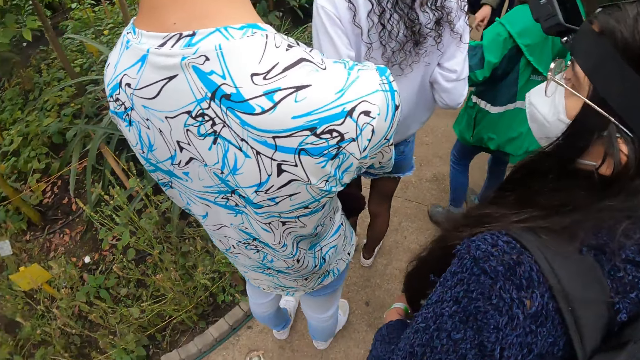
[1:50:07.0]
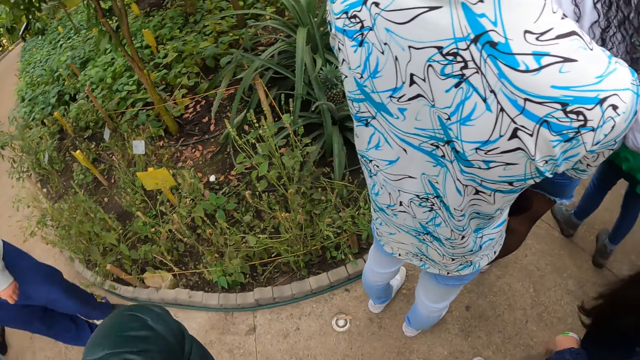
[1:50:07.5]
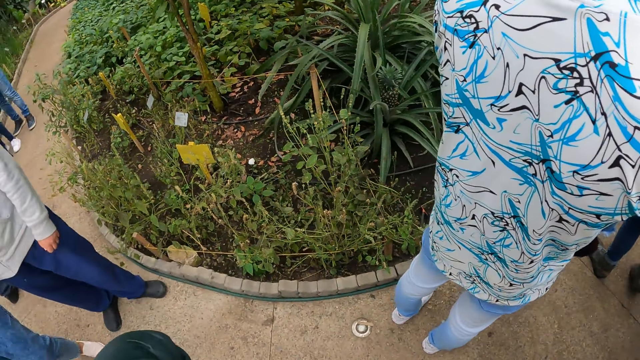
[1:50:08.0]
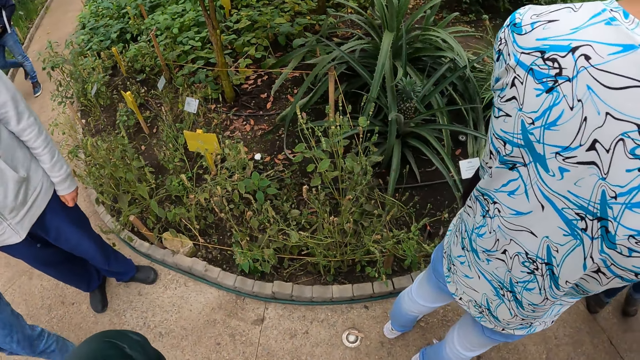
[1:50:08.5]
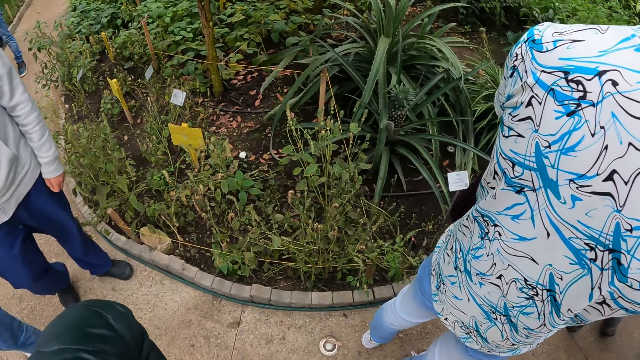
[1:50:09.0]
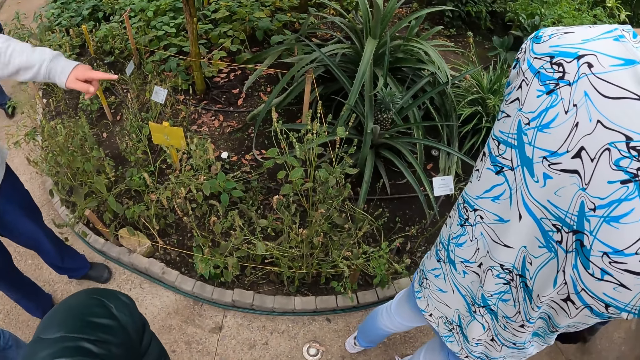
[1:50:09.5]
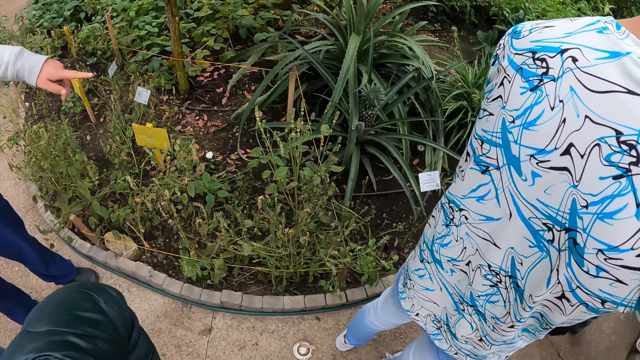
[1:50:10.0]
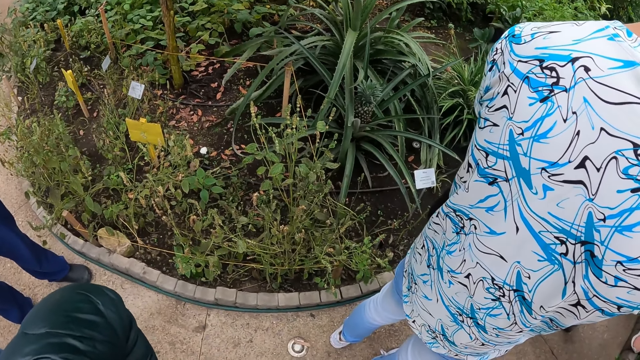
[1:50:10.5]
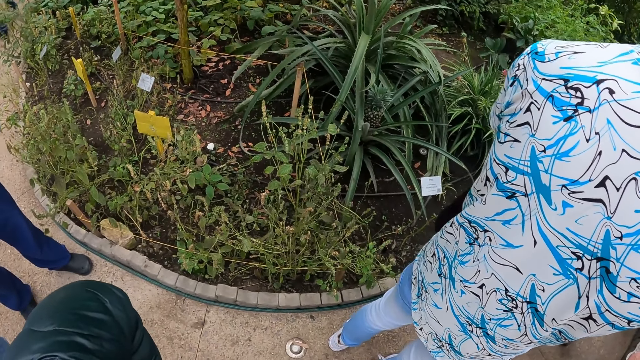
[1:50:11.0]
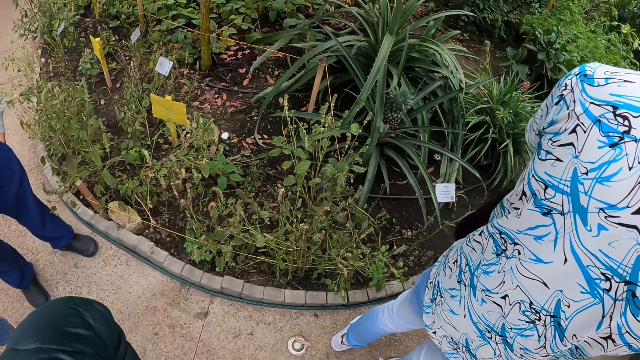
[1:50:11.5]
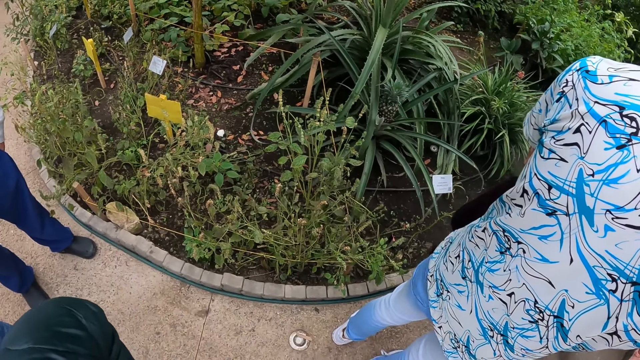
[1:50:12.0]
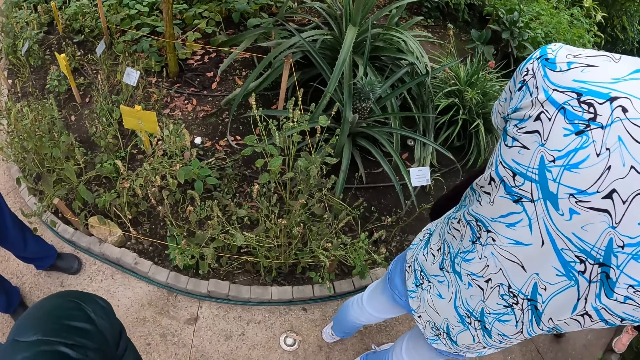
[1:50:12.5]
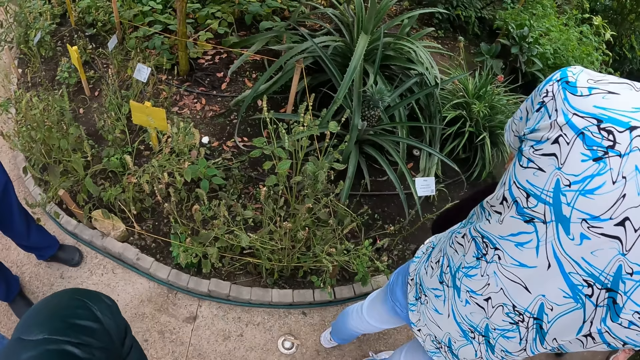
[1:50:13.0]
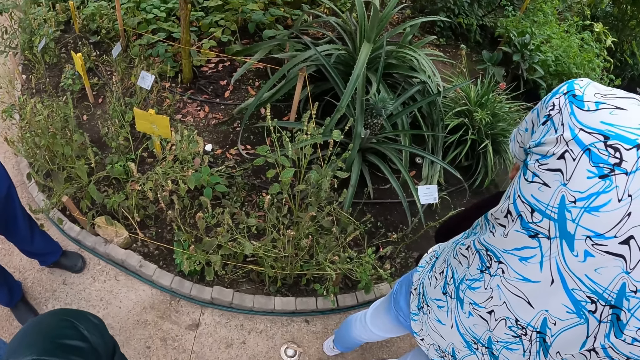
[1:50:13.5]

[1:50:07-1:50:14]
The camera wearer looks around the field.

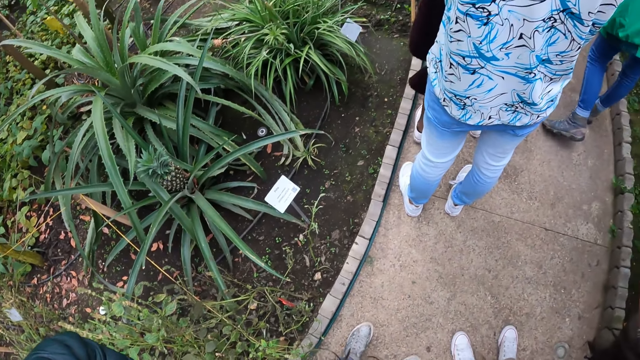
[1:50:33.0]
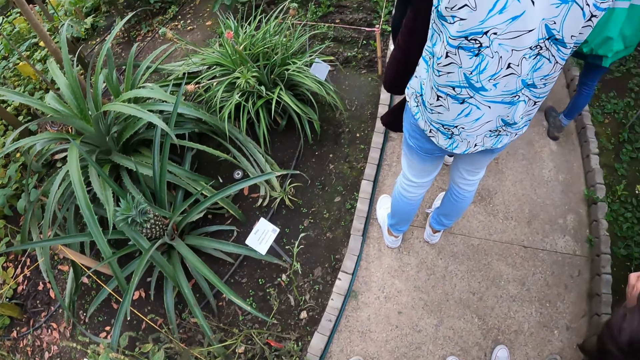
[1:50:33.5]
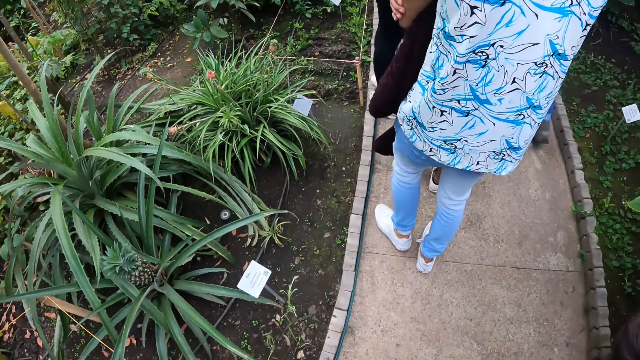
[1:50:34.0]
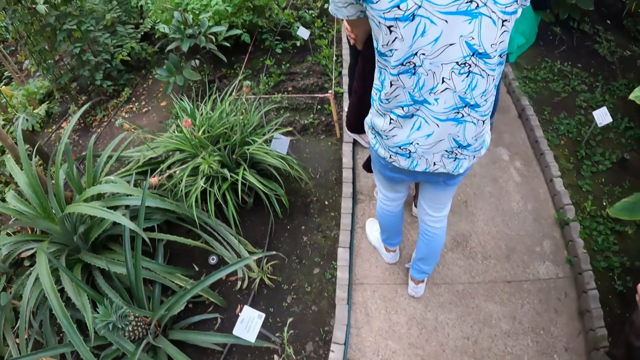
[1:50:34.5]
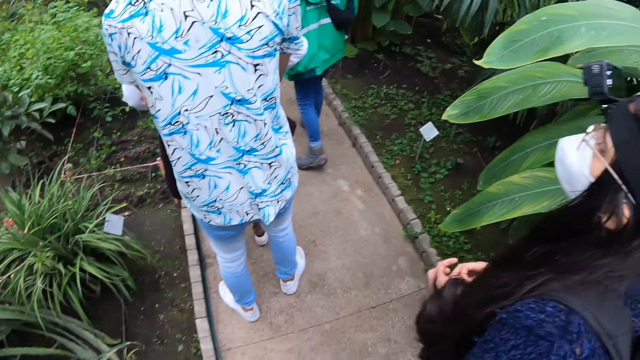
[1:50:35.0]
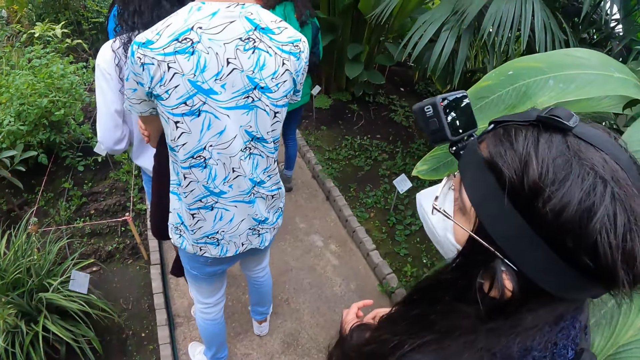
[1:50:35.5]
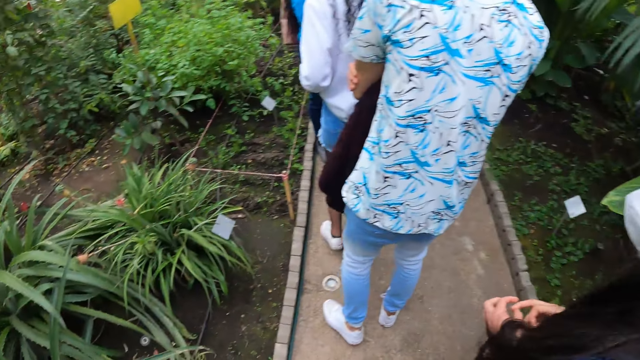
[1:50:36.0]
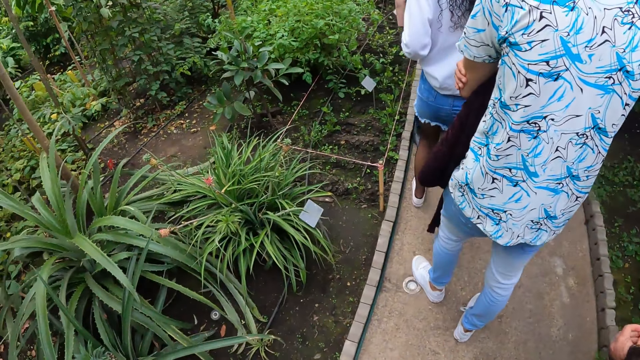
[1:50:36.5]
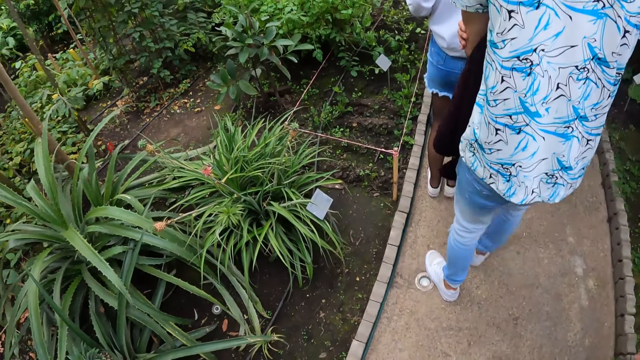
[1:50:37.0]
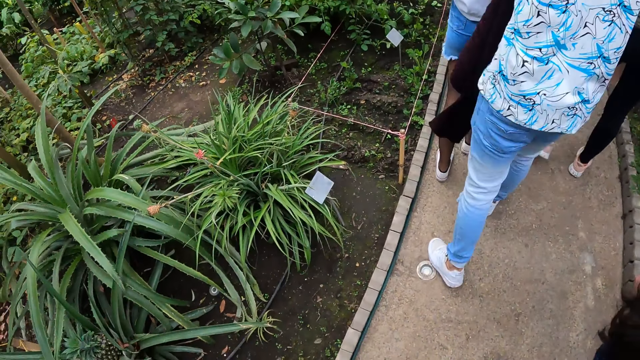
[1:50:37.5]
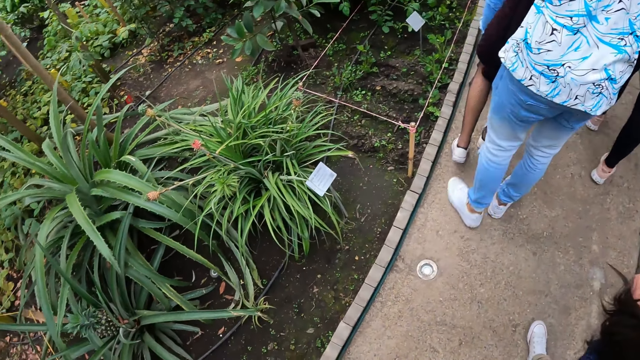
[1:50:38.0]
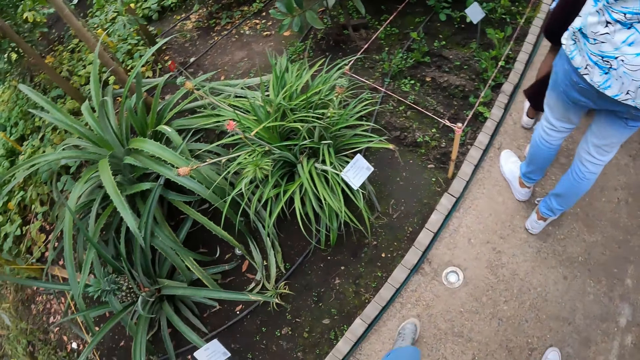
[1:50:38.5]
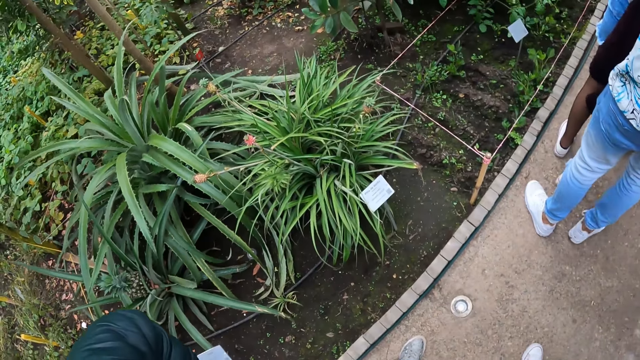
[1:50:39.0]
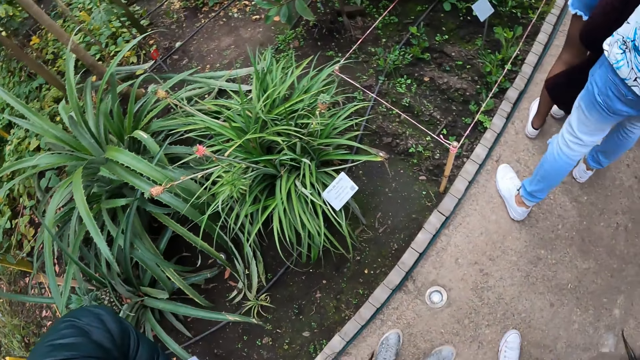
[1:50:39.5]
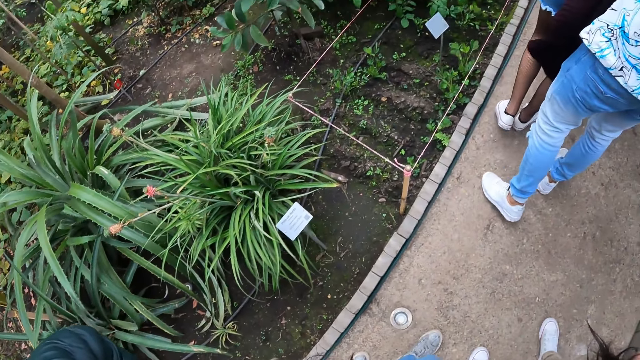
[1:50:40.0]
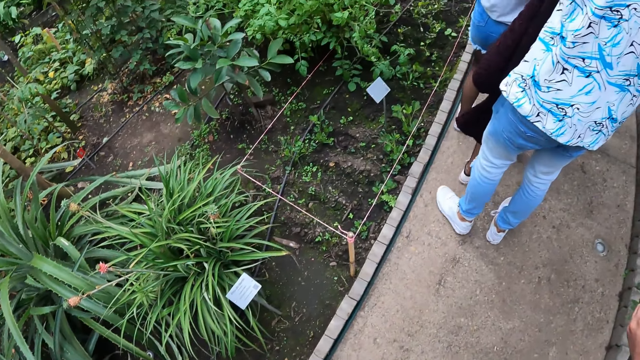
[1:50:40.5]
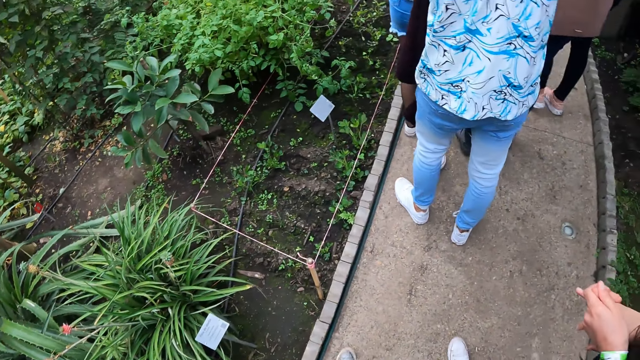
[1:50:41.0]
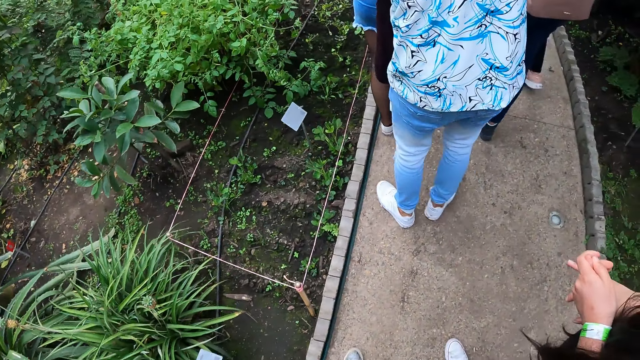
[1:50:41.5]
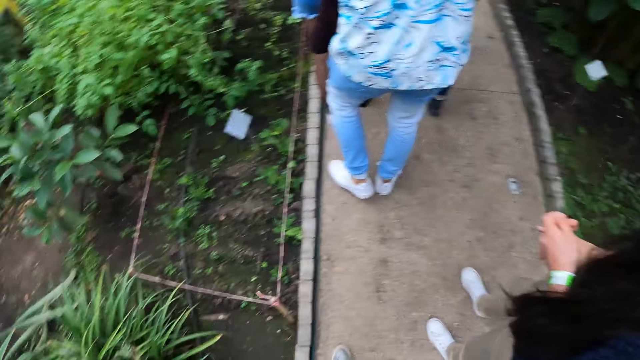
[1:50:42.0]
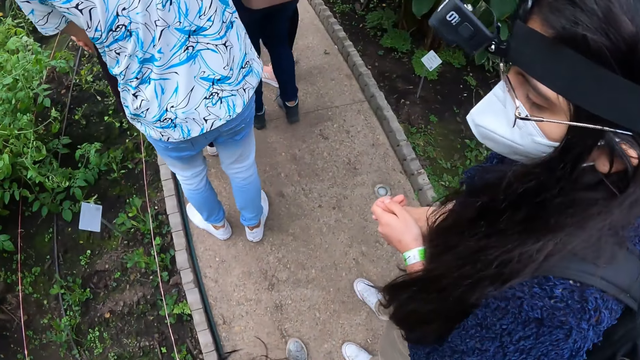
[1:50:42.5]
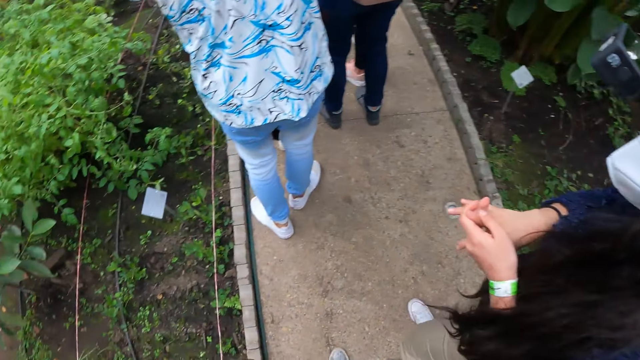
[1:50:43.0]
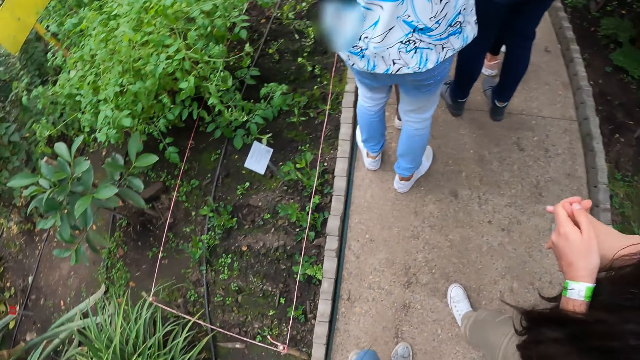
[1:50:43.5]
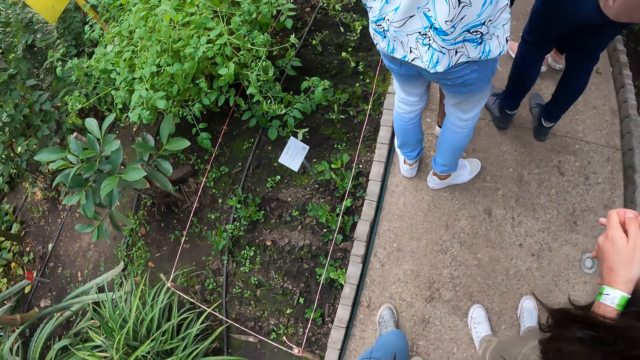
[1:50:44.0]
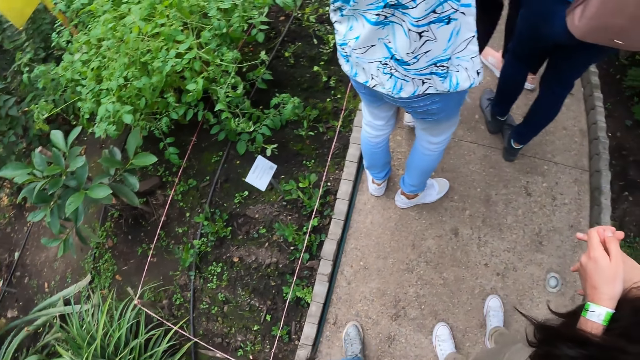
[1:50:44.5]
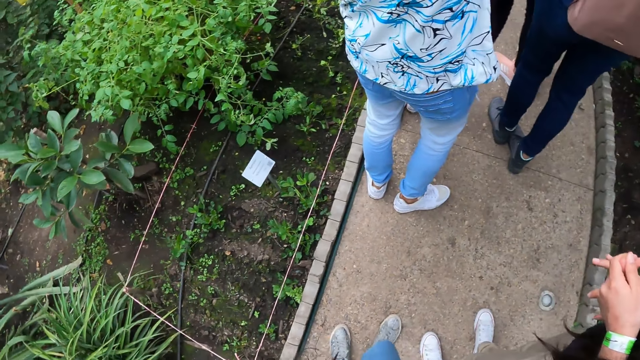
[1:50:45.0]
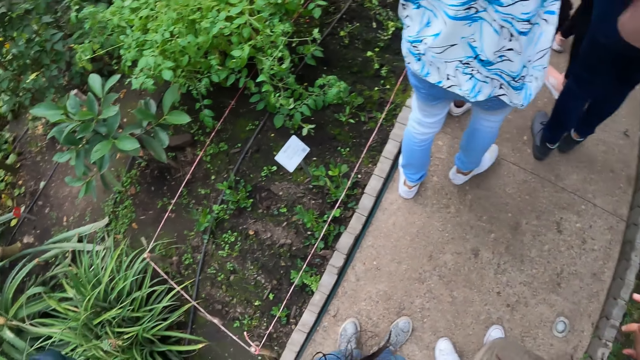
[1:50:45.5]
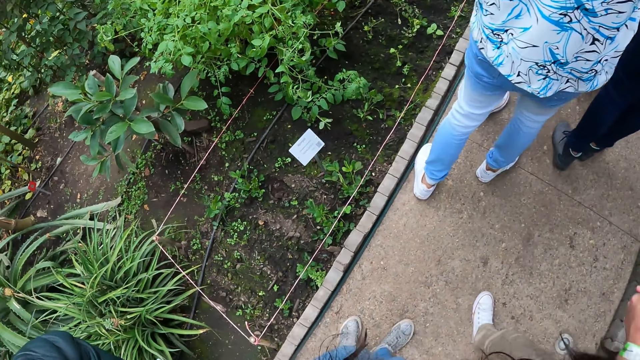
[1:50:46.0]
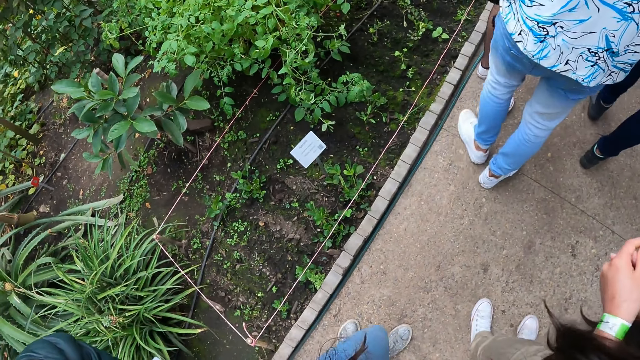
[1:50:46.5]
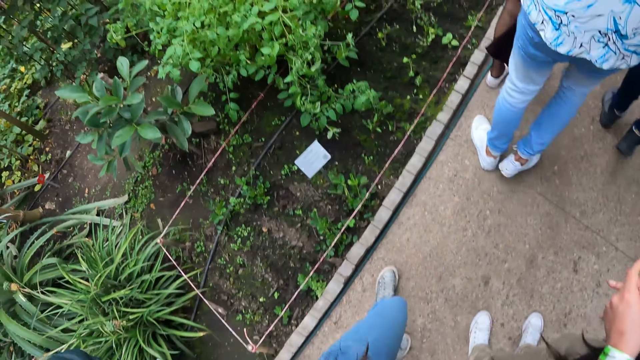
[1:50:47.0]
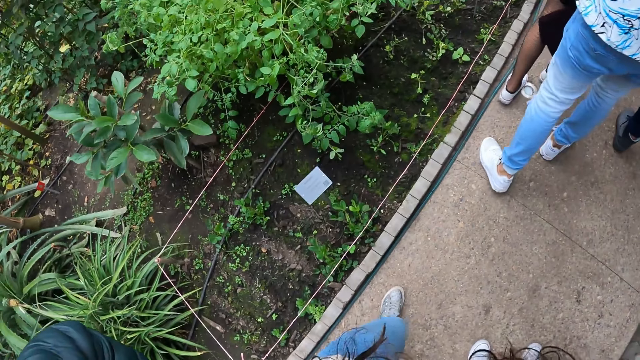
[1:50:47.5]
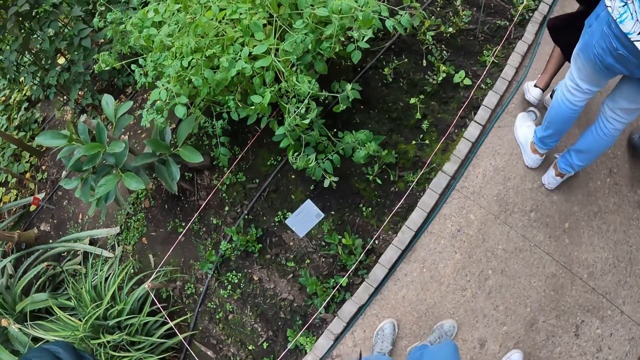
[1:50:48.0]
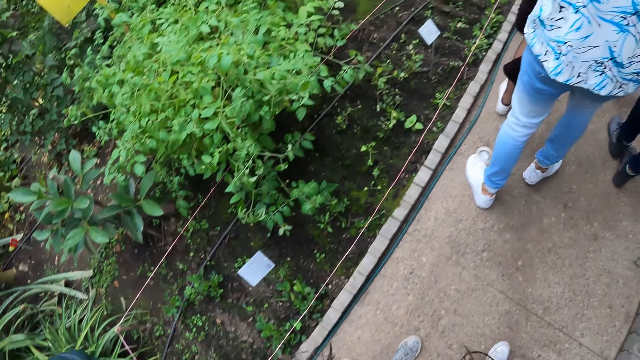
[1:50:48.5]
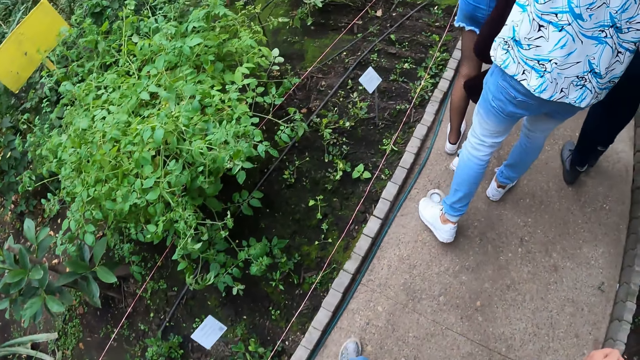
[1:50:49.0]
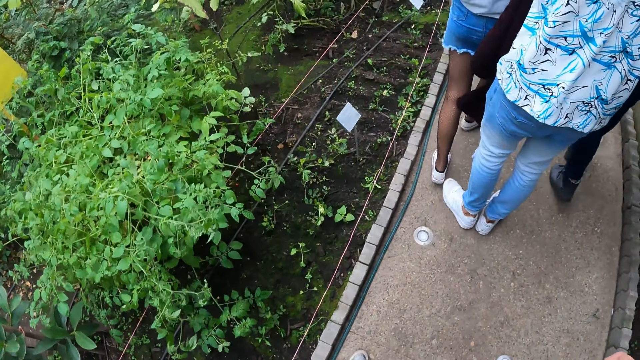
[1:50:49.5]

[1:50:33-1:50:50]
The camera wearer walks with the group of people in the garden.
